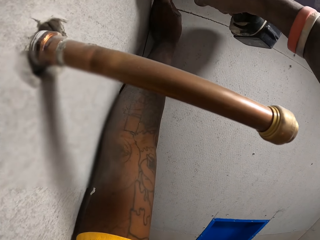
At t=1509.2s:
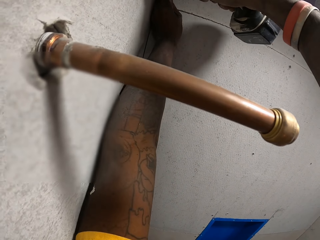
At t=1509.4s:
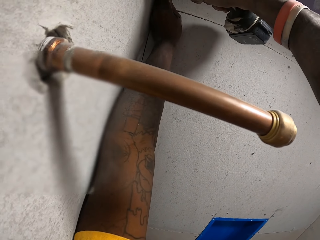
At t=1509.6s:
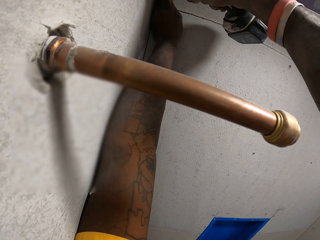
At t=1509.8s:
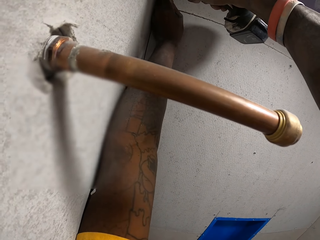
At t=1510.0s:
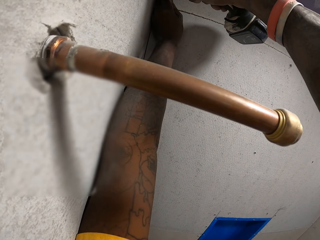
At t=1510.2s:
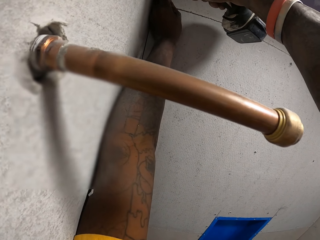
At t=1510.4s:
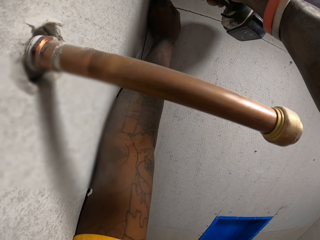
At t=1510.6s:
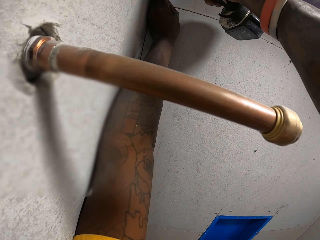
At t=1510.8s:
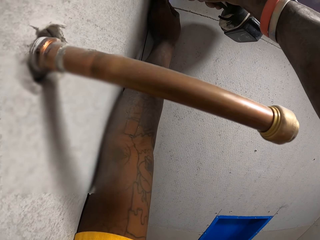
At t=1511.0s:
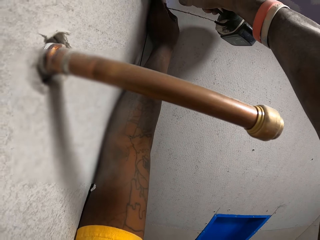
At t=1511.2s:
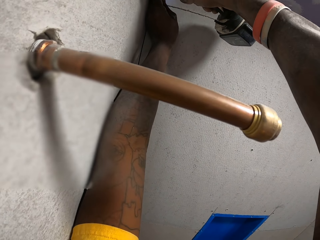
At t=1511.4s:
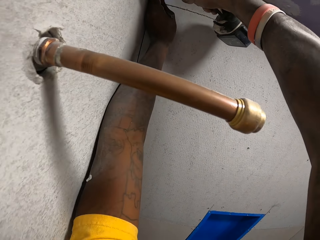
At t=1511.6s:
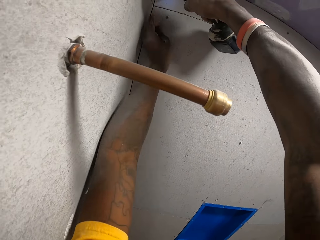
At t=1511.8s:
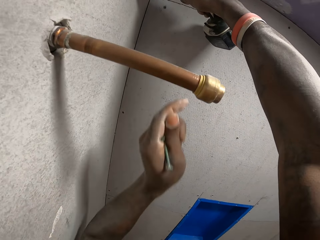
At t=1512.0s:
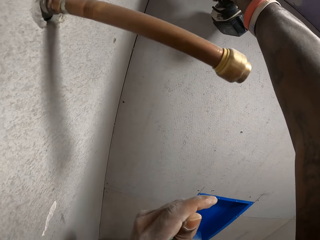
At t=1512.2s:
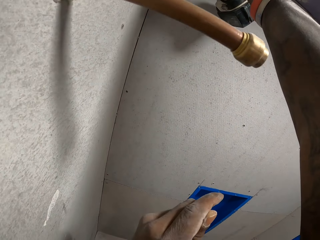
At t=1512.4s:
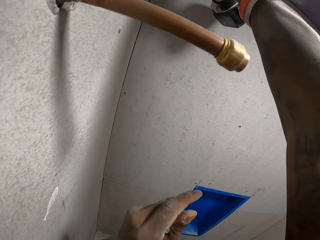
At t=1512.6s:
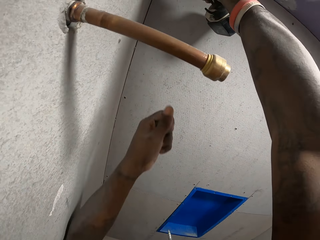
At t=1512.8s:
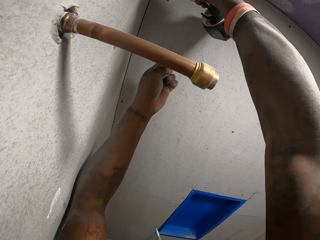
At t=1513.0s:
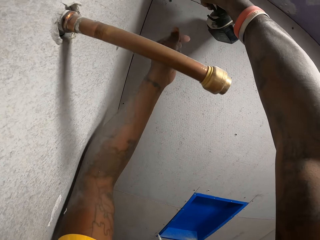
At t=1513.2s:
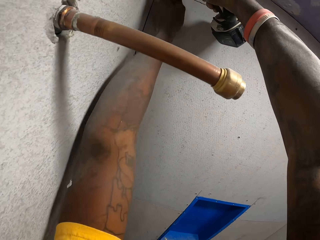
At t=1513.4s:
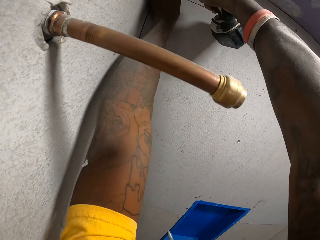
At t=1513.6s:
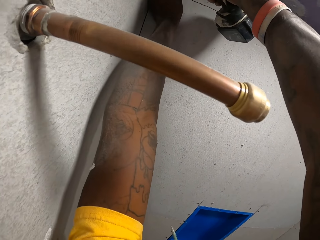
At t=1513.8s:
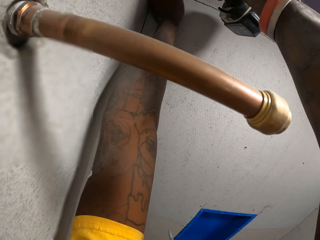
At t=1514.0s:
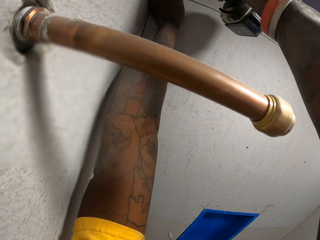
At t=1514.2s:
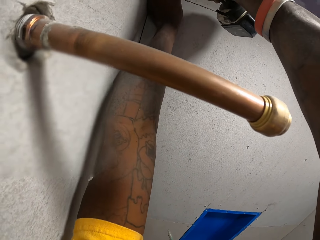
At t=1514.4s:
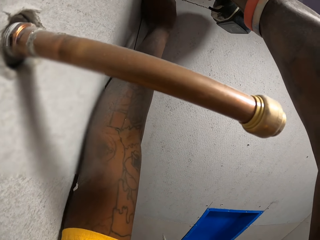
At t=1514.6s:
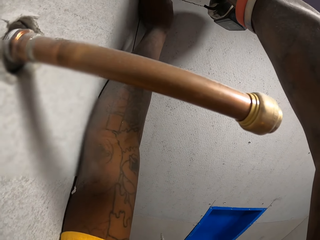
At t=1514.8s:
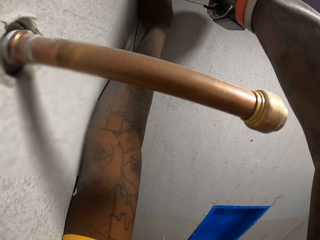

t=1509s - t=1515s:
The camera wearer inserts screws in his left hand into the slate sheet on the wall with the hand drill.

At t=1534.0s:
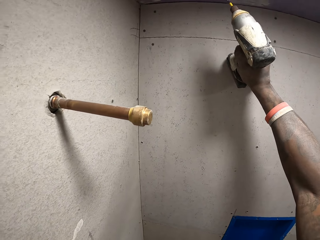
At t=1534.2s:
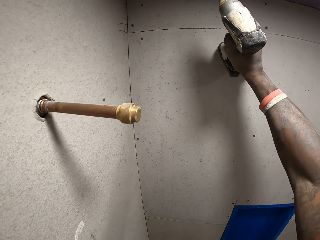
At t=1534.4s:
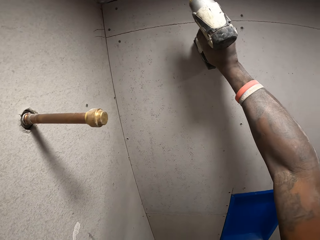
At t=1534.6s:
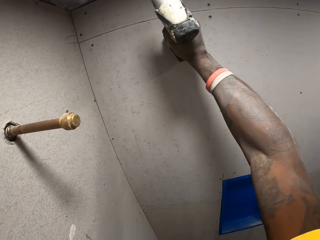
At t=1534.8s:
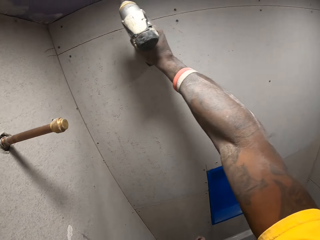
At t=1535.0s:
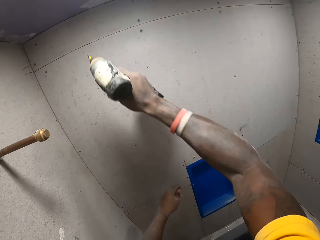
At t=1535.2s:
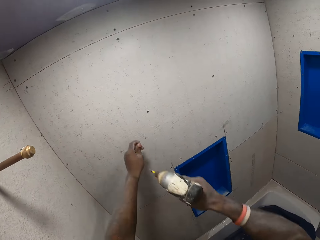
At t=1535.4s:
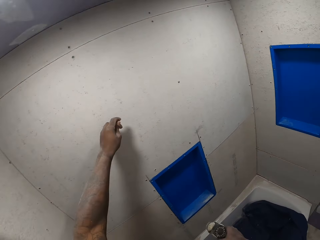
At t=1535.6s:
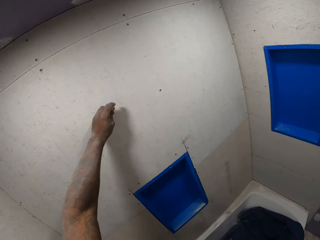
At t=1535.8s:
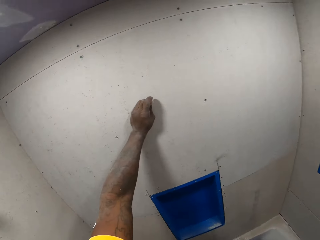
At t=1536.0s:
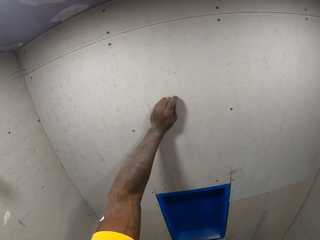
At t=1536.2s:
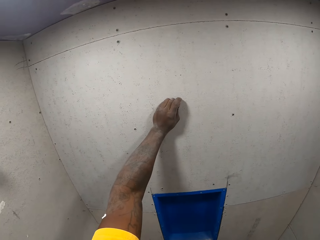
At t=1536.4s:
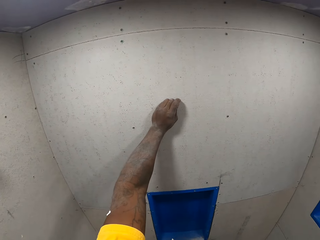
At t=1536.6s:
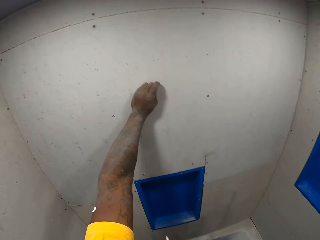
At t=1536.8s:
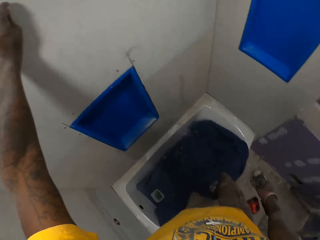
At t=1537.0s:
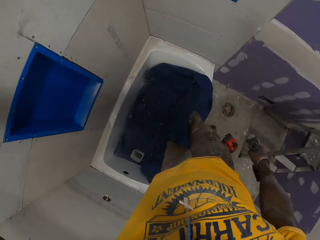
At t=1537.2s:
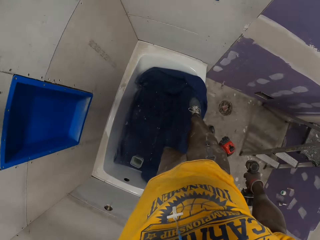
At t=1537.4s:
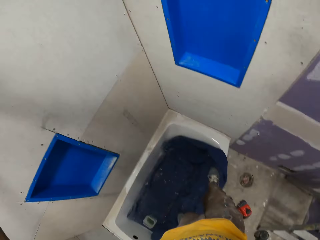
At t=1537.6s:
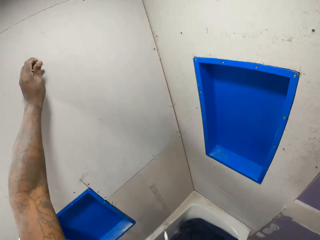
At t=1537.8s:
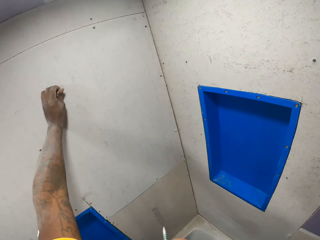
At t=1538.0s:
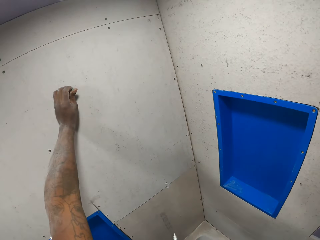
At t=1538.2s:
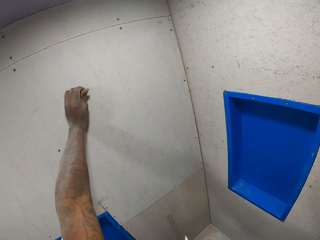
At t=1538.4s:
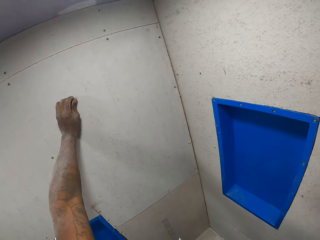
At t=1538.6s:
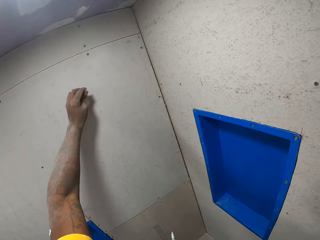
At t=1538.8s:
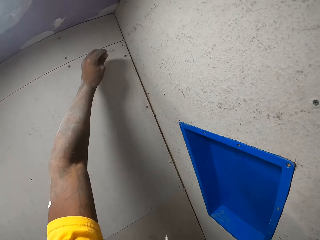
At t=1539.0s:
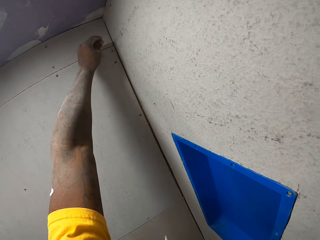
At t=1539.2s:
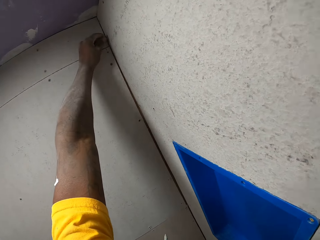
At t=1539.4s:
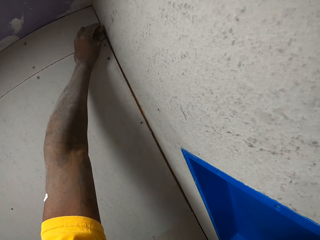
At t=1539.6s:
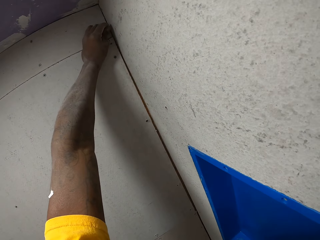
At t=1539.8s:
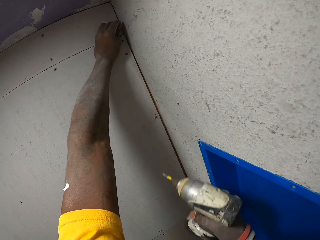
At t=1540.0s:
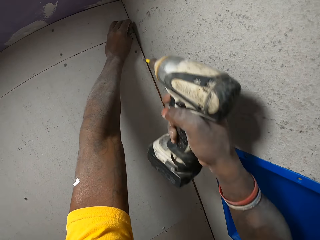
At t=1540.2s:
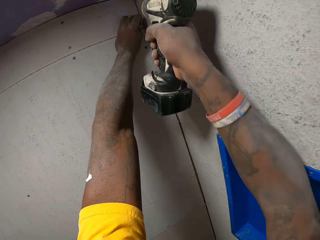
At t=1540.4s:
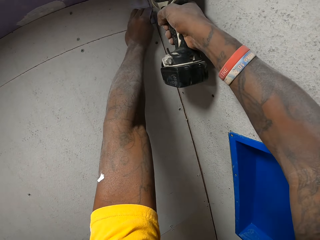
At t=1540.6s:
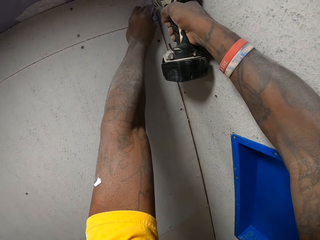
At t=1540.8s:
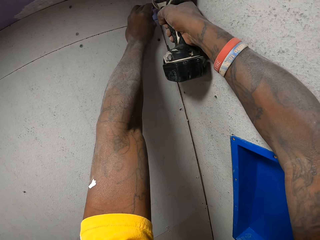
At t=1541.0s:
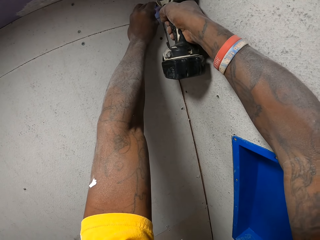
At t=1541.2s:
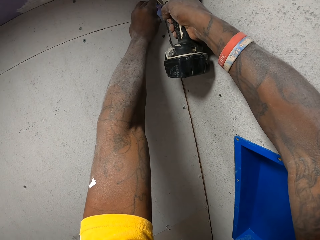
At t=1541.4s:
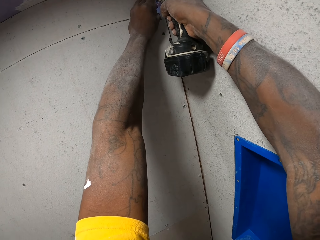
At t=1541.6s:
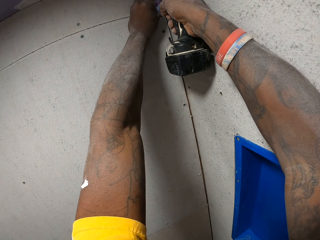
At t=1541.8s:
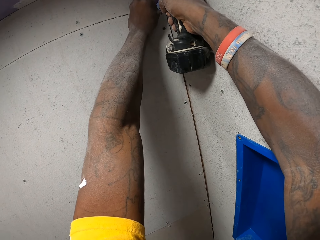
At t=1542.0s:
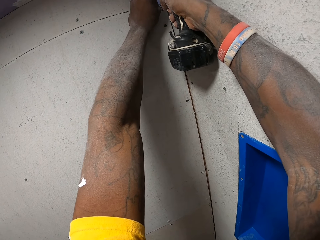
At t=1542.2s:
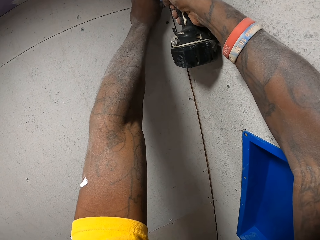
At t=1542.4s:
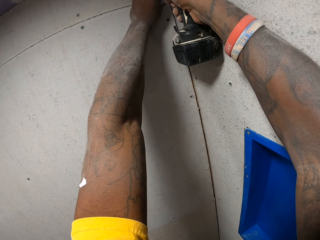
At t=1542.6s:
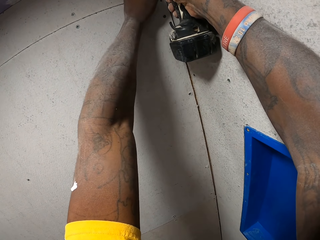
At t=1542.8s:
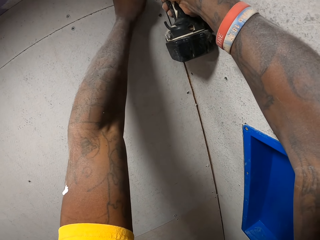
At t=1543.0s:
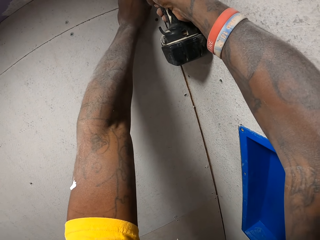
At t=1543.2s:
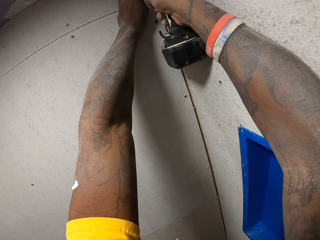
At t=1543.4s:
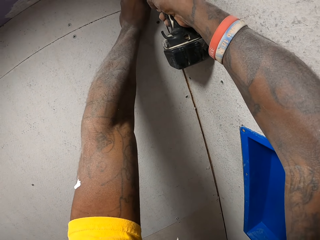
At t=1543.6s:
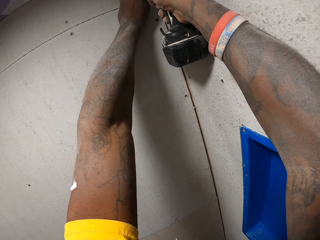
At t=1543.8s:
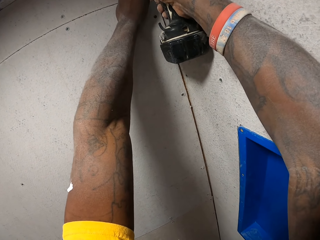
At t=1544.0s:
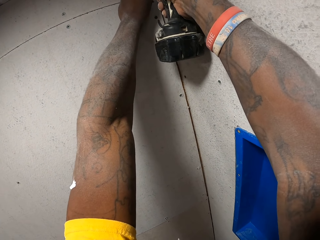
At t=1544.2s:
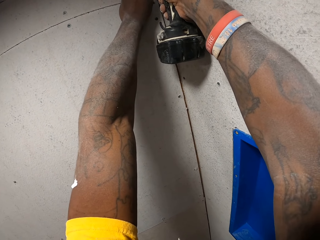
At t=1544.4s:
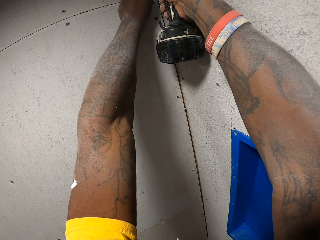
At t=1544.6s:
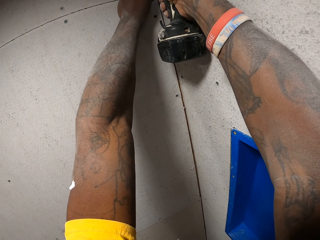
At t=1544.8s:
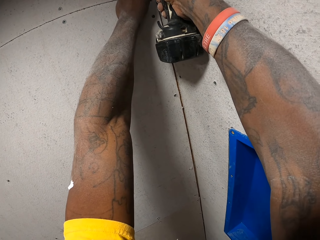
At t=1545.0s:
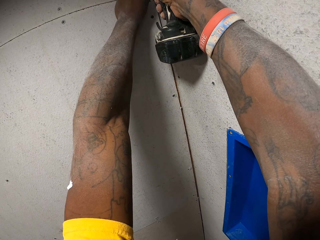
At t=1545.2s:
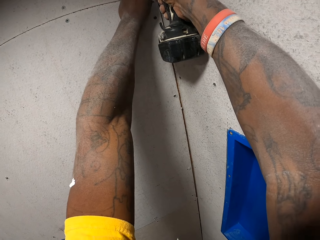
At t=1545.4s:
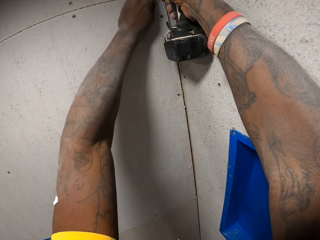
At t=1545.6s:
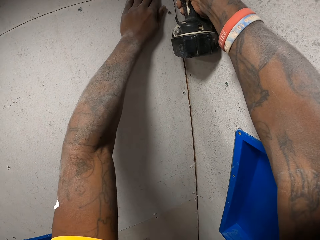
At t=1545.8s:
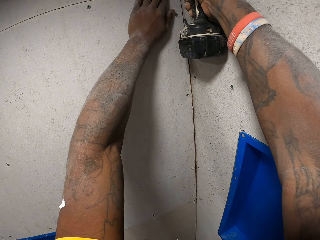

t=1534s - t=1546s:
The camera wearer stares around. They screw the screws on the wall with the screwdriver drill.

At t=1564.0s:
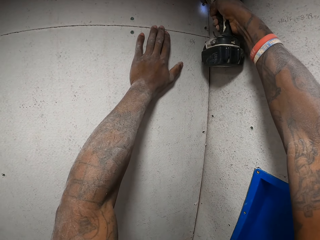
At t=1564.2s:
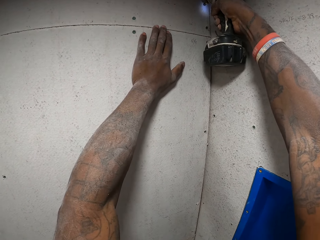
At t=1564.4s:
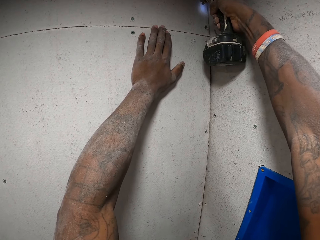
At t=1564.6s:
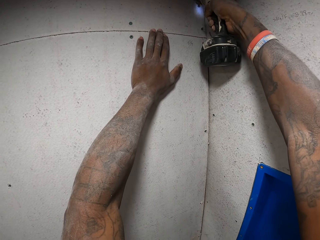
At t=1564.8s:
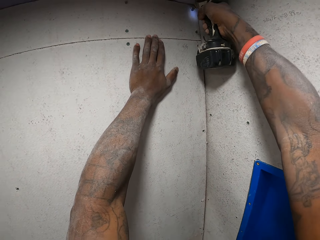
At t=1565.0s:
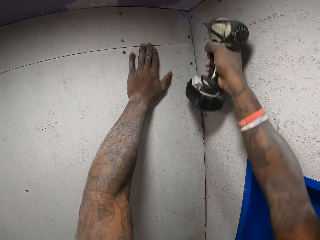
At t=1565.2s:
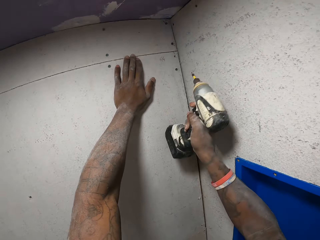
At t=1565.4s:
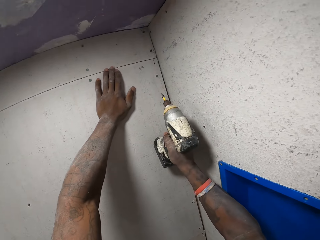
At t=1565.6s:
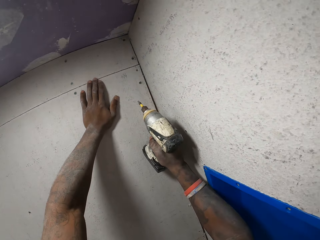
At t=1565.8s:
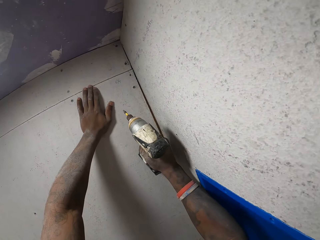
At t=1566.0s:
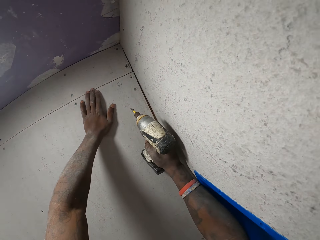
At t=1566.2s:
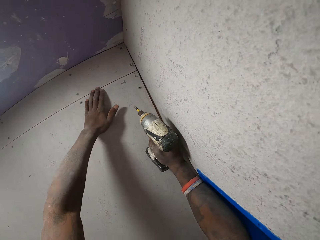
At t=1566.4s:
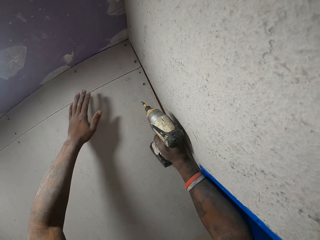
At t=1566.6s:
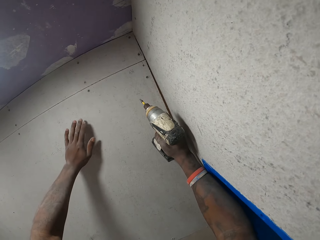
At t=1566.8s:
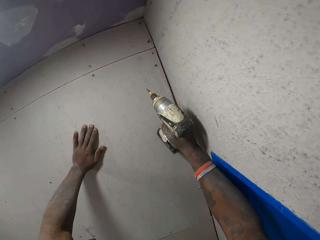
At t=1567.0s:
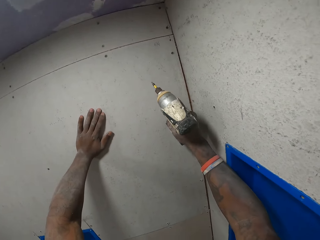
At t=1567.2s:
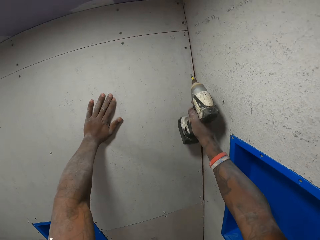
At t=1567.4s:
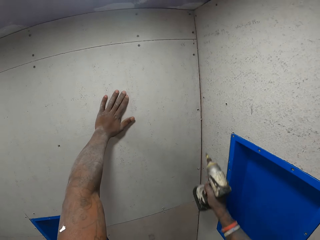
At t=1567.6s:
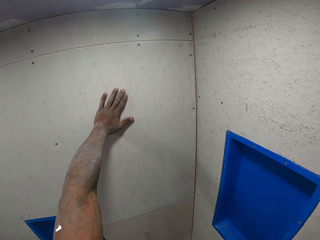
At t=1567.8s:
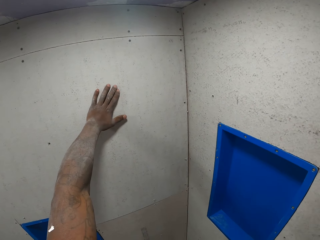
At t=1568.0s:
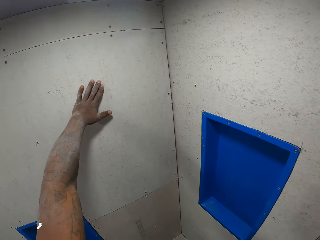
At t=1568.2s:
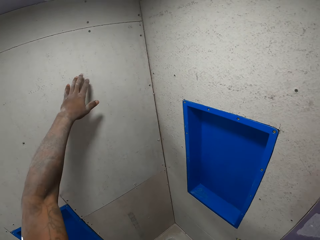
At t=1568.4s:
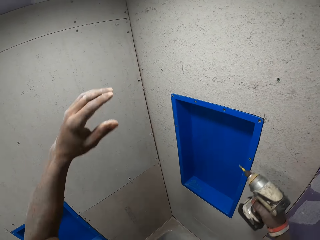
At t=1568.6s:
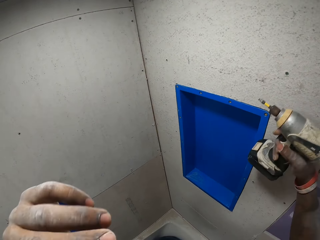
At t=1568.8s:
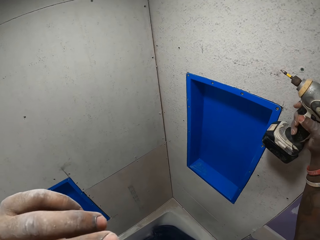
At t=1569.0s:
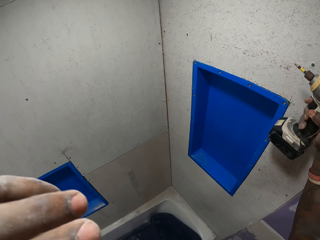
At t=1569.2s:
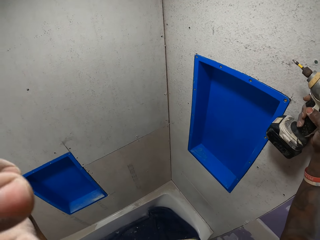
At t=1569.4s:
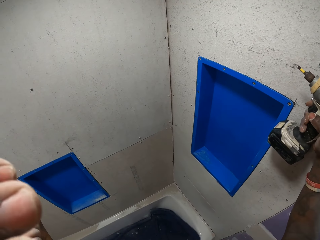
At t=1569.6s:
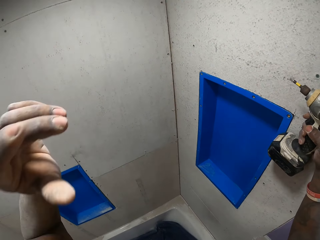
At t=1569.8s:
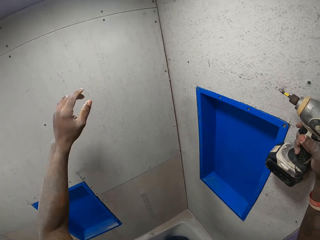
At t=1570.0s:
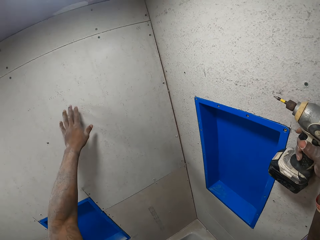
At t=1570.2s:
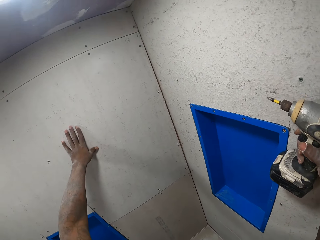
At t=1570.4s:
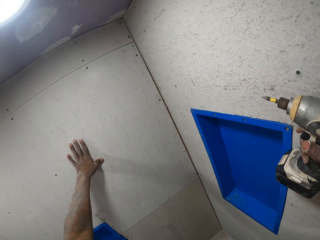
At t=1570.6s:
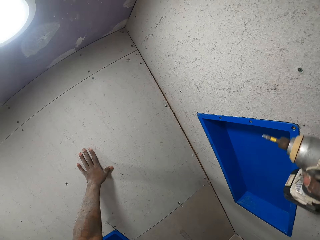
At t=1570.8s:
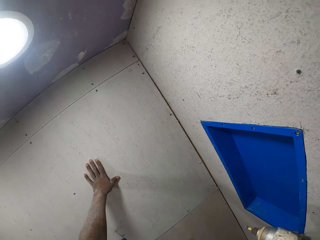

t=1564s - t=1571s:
The camera wearer stares around. He touches his face with his left hand.
